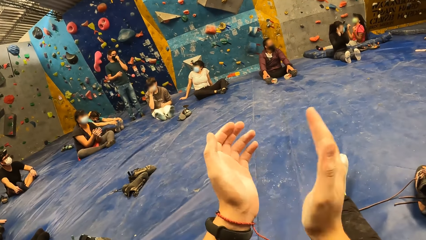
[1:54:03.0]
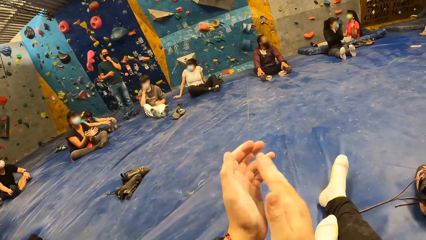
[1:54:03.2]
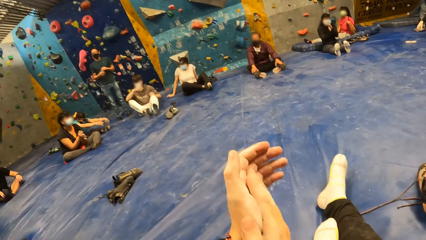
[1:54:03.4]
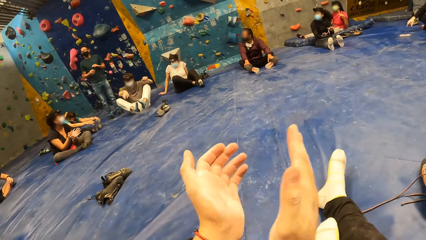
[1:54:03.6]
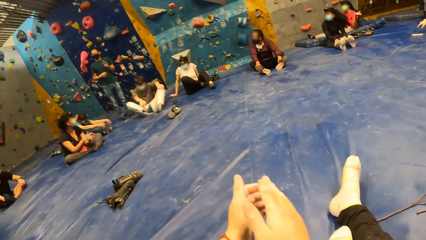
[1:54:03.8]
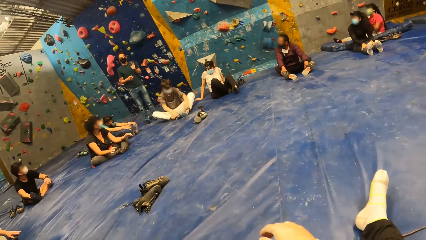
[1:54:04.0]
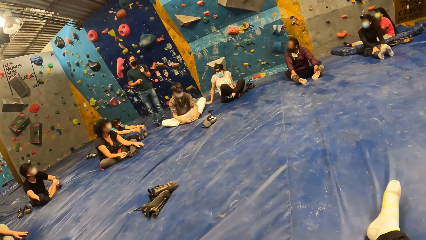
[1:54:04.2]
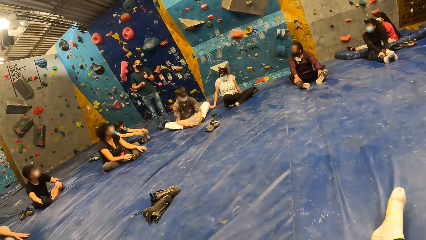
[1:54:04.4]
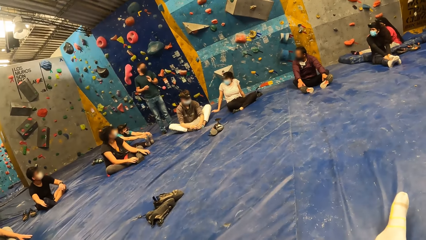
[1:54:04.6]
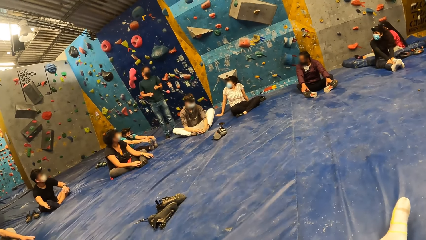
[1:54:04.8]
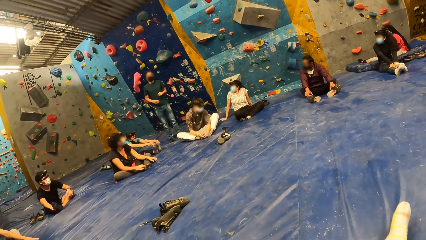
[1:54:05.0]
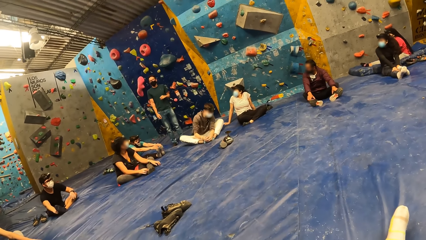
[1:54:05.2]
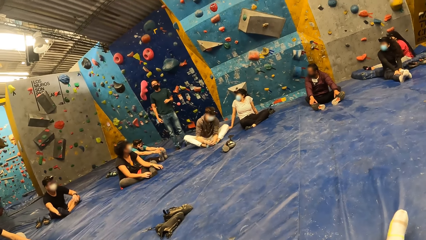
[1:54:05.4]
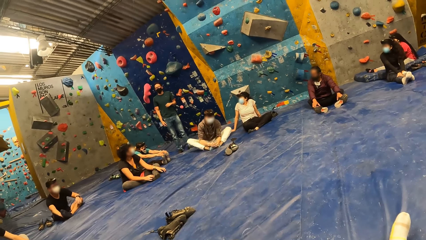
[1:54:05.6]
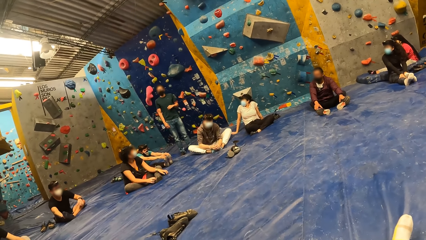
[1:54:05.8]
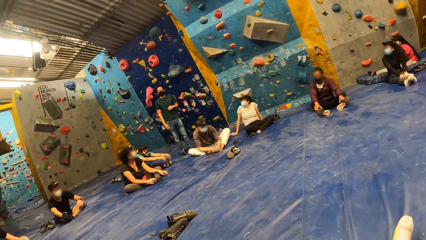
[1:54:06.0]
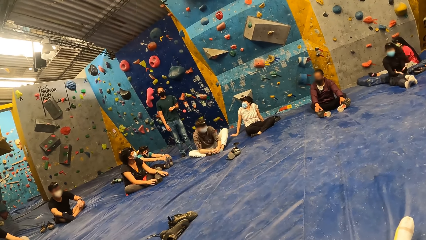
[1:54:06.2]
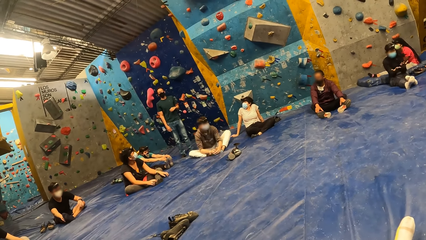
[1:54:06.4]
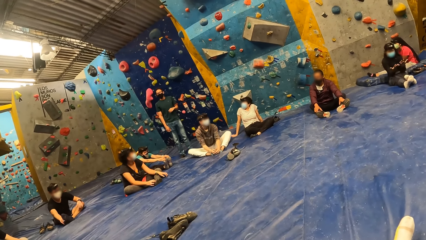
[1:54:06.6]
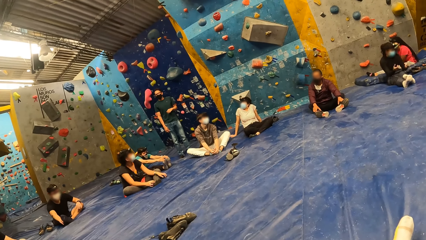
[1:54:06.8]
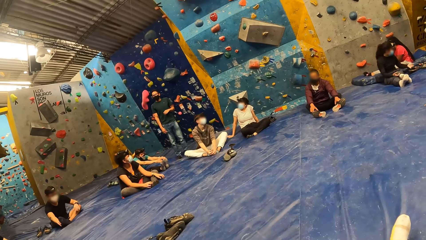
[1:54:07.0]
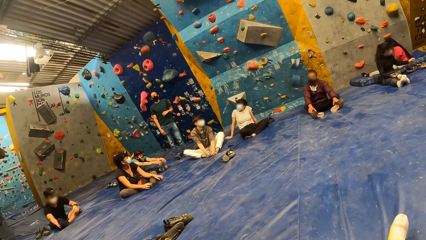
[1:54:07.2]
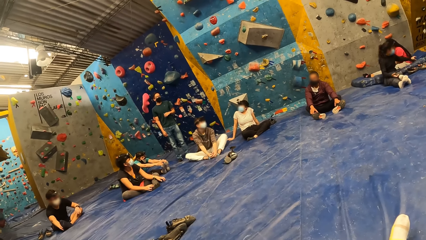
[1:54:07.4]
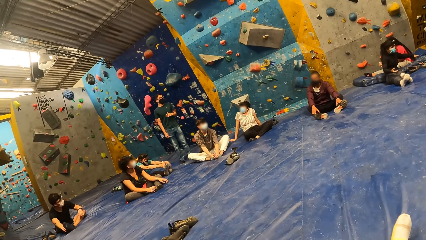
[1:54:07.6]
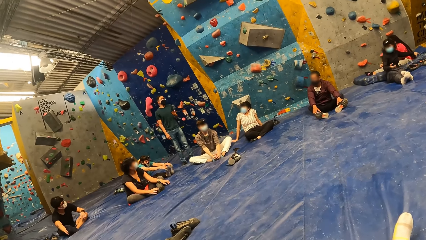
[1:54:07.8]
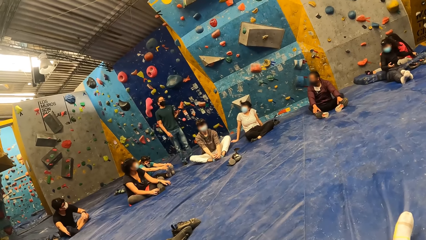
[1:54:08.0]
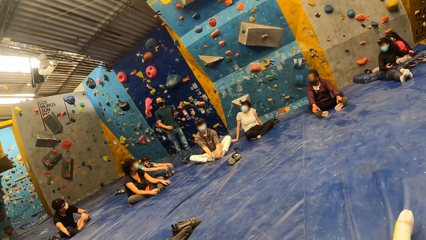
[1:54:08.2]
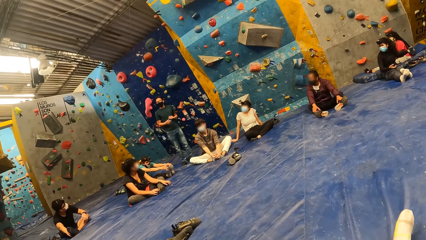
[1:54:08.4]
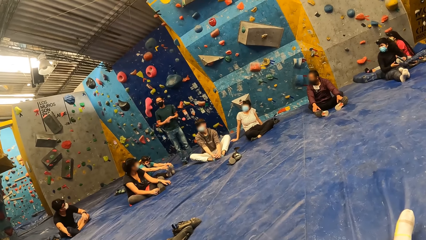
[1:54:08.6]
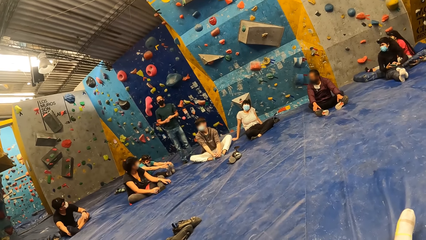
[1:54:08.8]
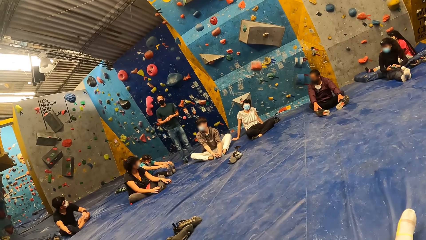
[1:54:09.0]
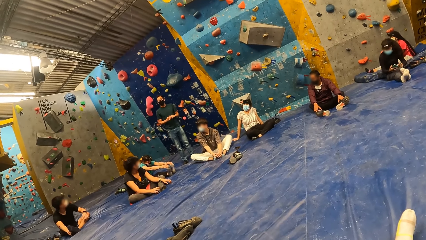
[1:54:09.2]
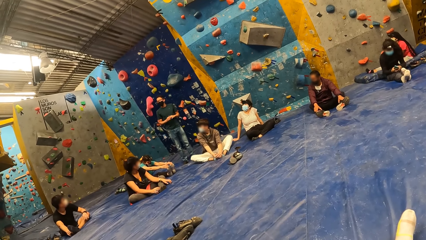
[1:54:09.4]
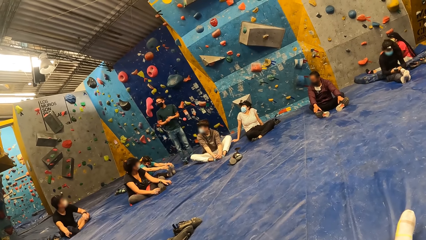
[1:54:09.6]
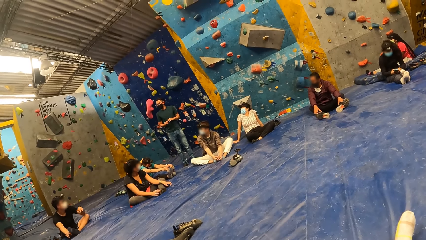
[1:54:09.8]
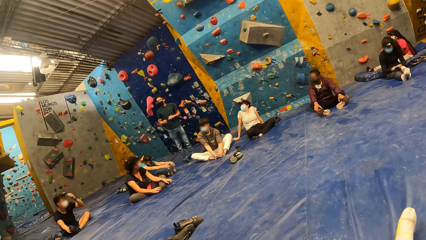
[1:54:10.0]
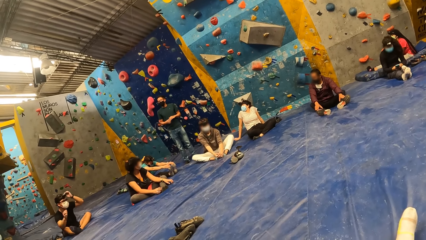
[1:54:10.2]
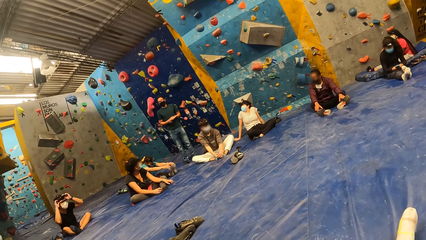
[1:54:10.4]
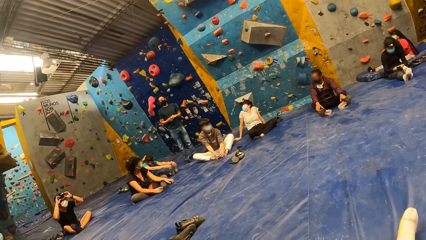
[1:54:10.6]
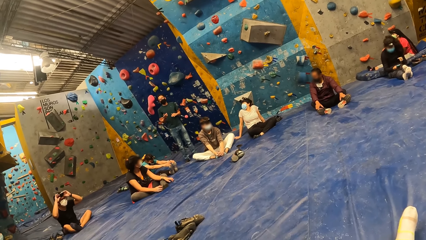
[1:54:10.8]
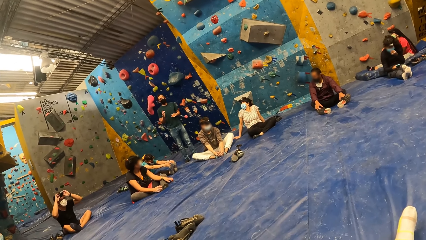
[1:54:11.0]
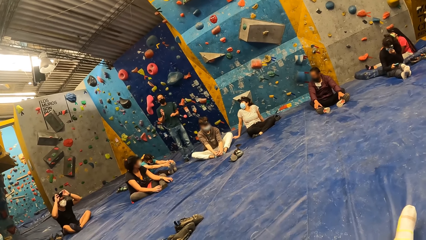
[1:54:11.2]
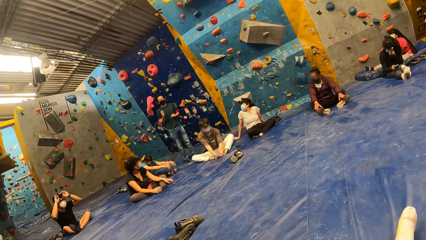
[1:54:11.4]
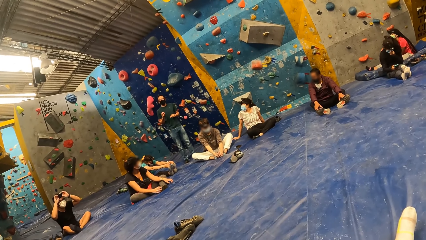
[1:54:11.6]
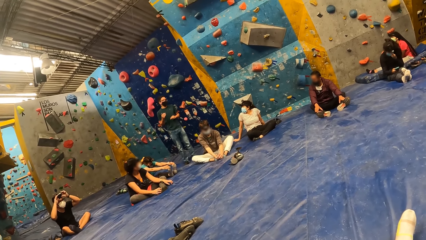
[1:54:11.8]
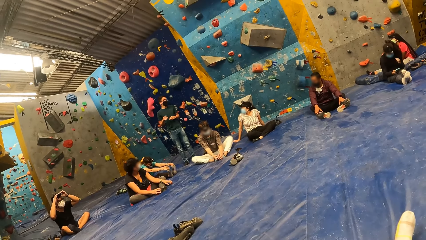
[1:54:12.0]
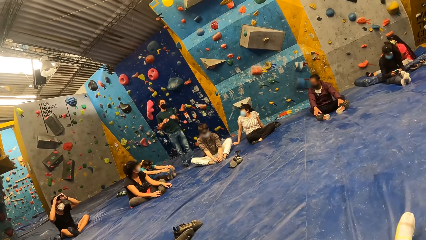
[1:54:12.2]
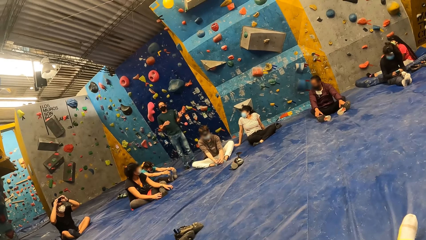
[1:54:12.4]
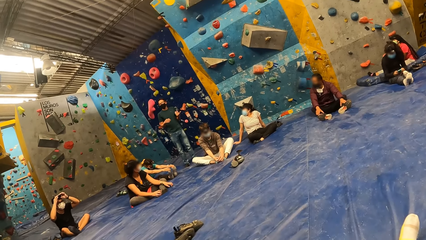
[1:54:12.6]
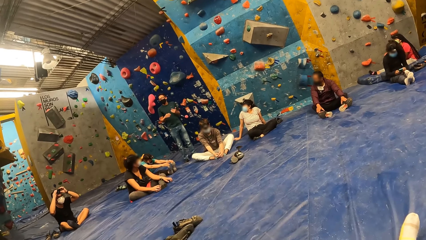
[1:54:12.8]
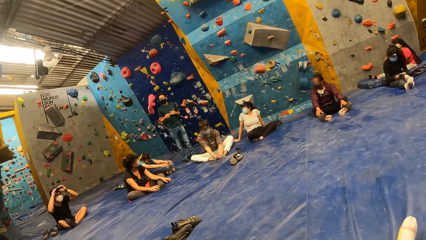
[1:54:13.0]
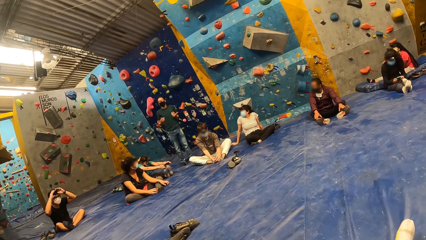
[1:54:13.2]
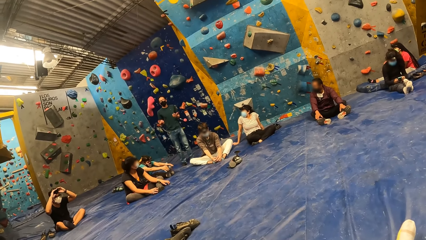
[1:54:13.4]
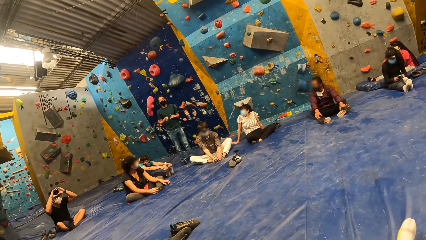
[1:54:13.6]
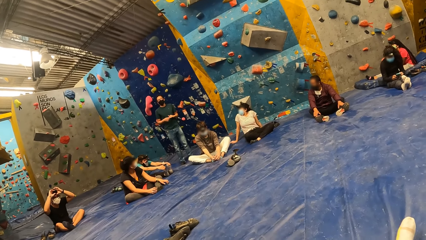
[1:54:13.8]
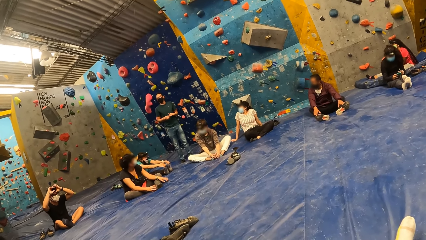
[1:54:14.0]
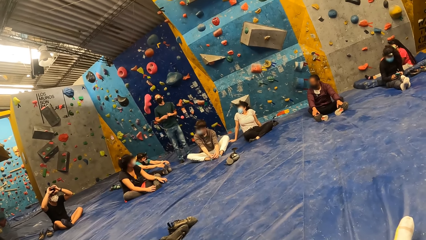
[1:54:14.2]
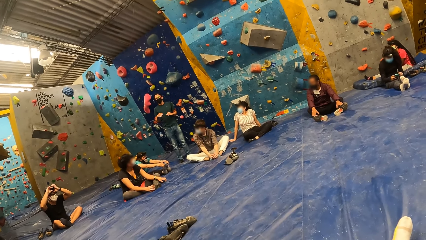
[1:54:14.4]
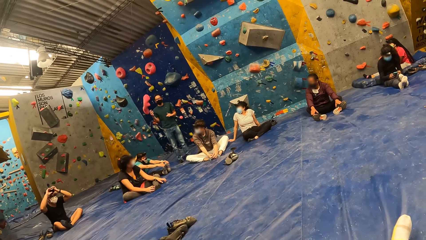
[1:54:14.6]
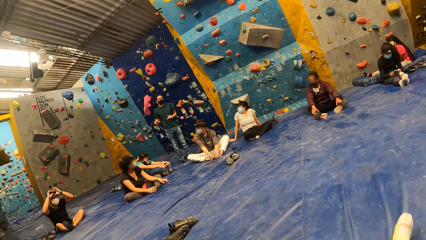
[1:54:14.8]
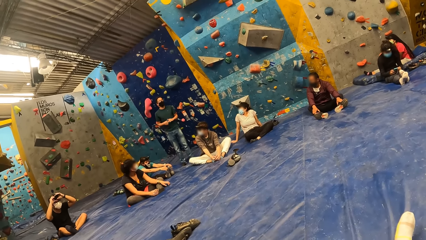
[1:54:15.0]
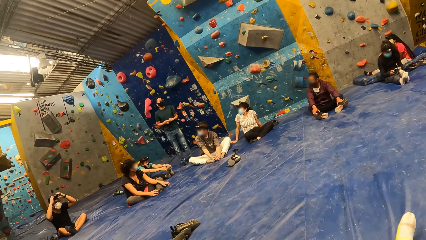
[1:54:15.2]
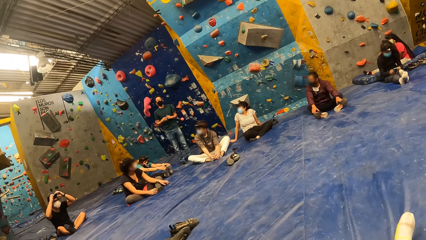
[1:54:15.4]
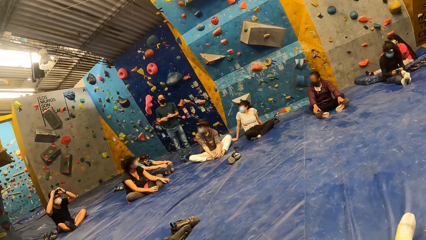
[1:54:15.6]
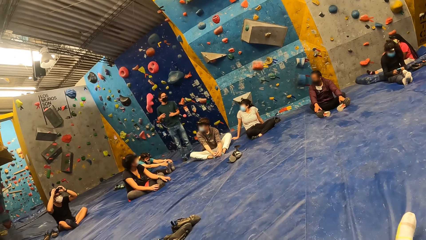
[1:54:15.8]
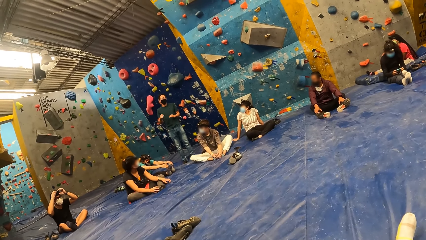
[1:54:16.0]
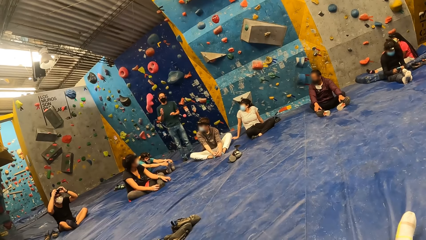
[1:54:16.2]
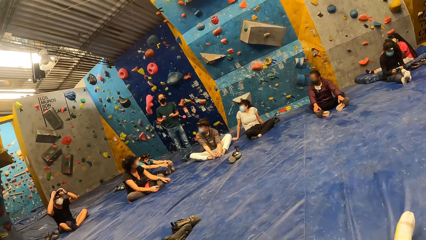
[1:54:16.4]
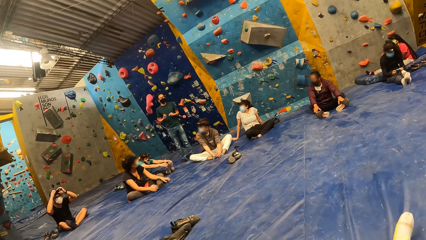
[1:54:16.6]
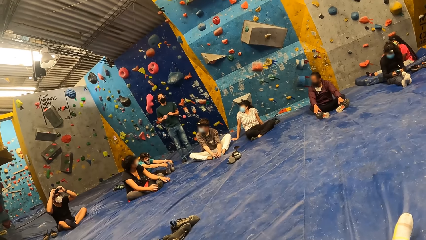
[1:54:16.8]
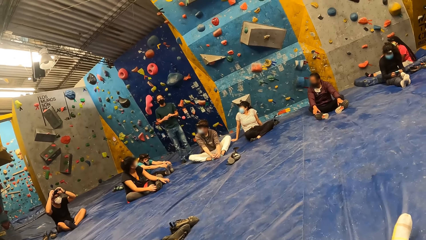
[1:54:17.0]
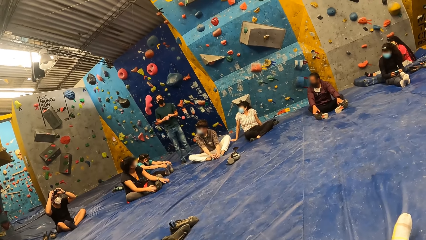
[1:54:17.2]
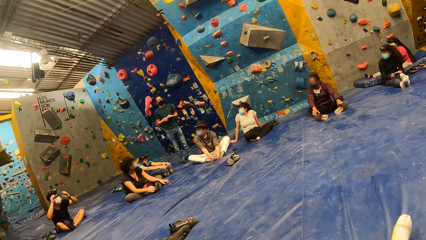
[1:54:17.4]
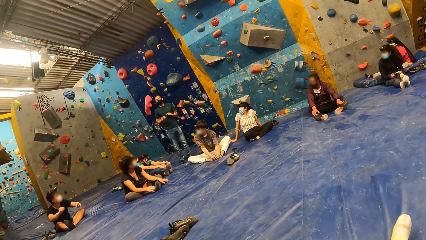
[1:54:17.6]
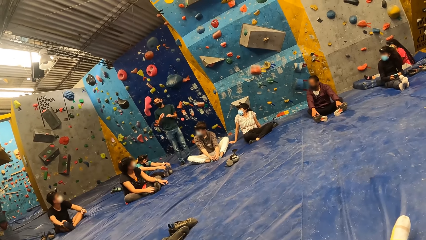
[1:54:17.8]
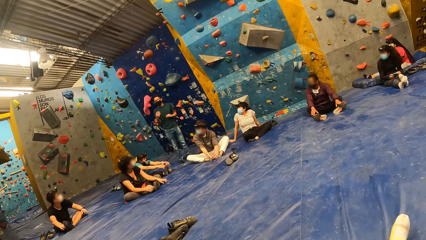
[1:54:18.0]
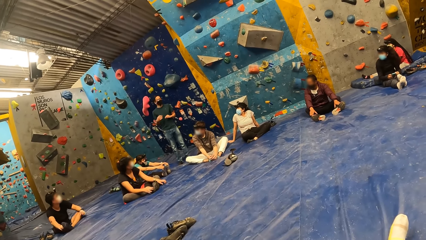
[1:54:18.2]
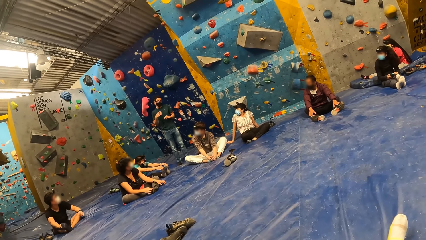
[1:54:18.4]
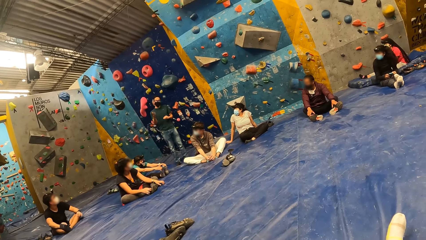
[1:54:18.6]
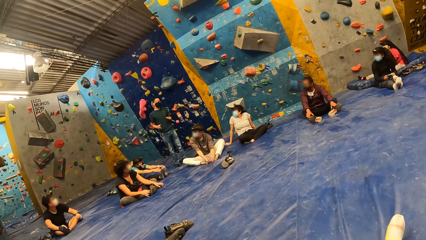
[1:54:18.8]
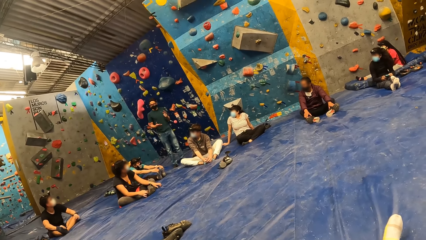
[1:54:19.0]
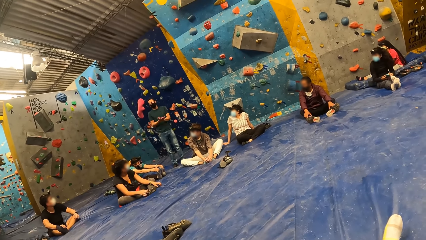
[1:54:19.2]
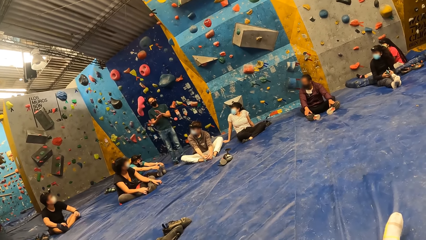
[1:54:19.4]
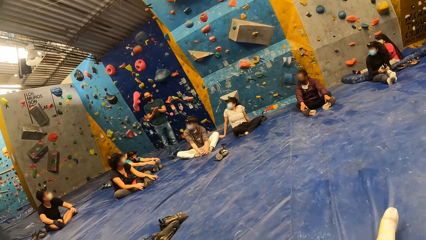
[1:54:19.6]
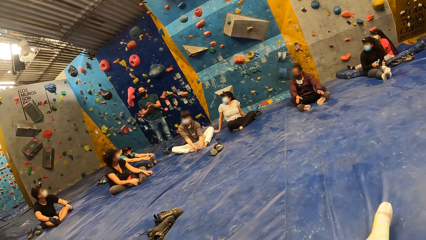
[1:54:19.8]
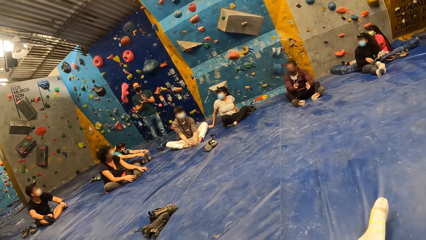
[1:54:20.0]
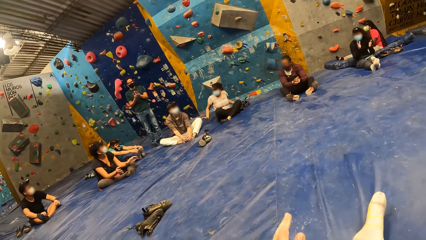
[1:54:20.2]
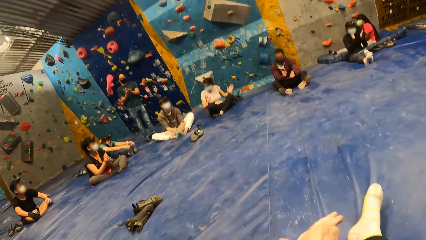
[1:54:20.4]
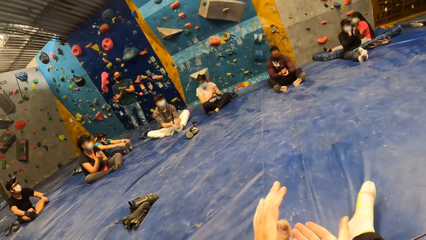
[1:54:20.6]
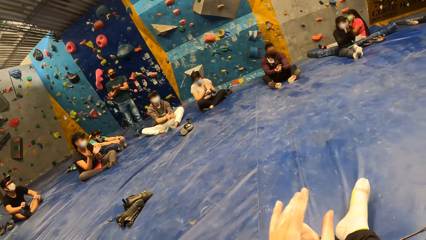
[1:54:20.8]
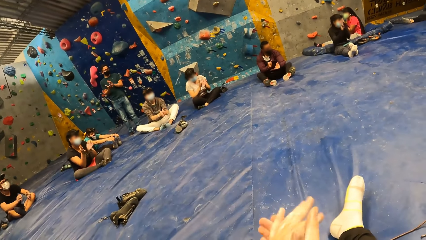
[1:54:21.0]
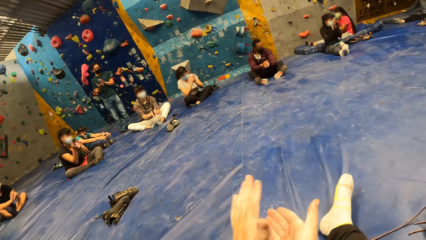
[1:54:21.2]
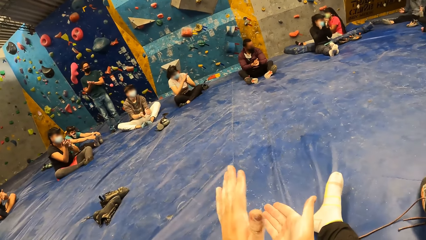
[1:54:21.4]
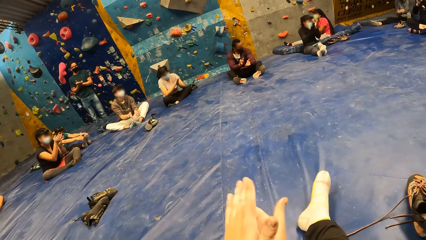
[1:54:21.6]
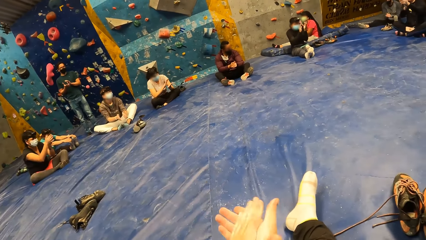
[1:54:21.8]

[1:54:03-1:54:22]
The camera wearer looks around. A man adjusts his camera with his hands. The camera wearer claps his hands with the group of people in the bouldering gym.
